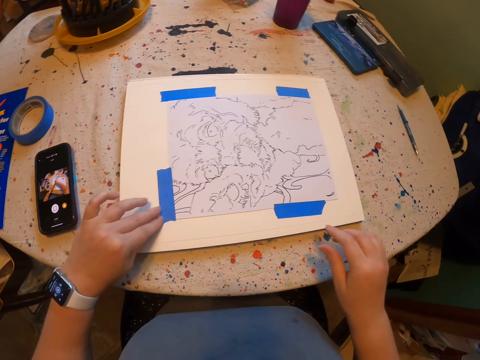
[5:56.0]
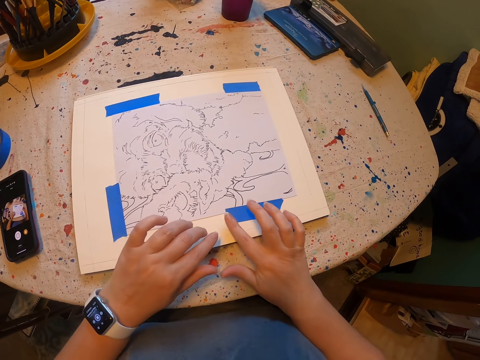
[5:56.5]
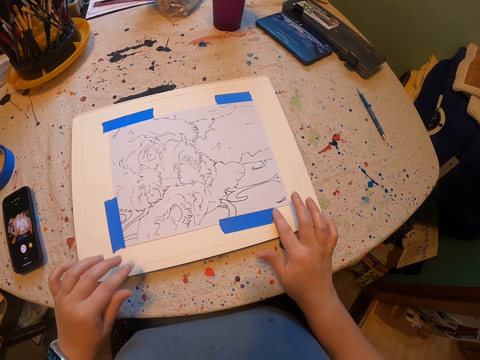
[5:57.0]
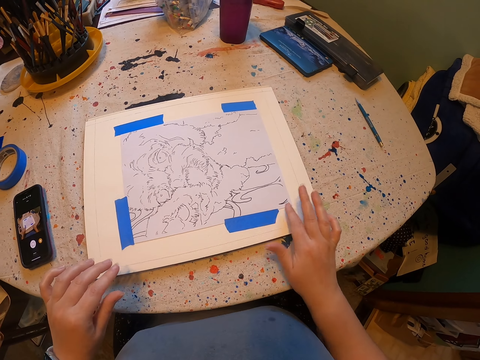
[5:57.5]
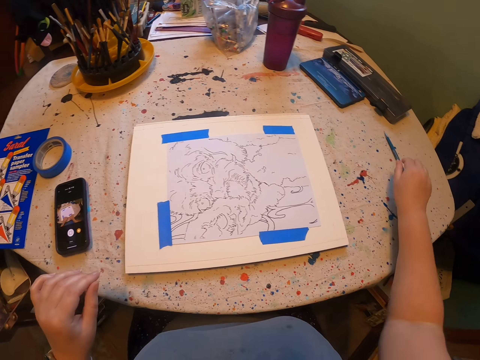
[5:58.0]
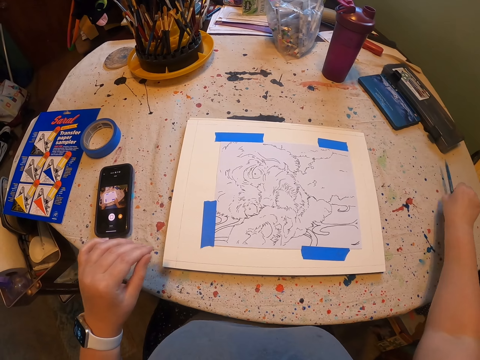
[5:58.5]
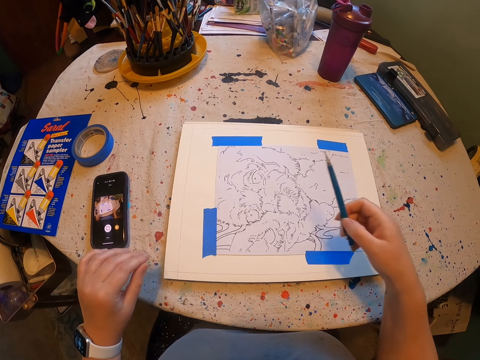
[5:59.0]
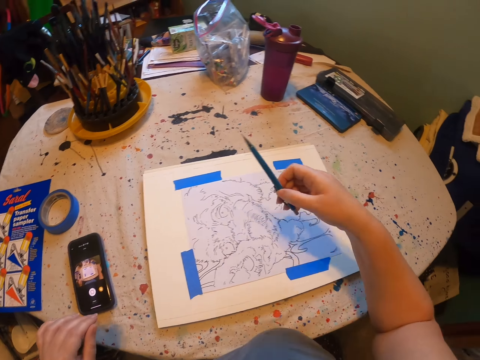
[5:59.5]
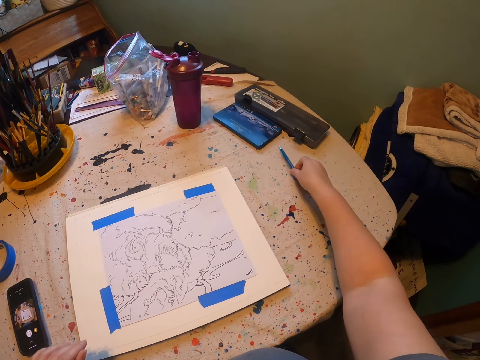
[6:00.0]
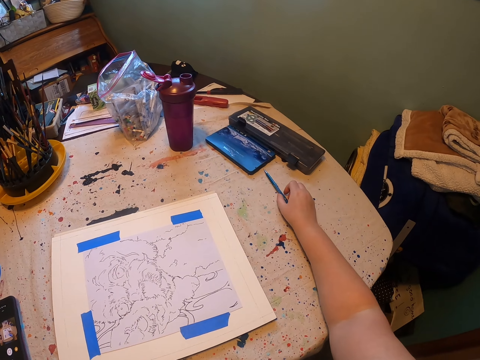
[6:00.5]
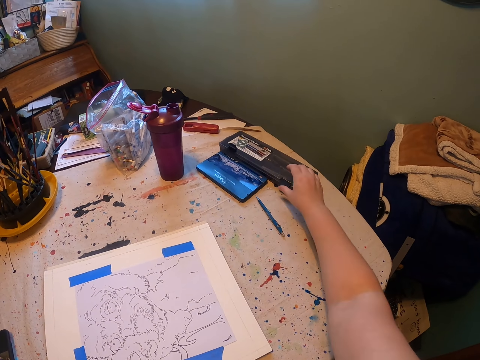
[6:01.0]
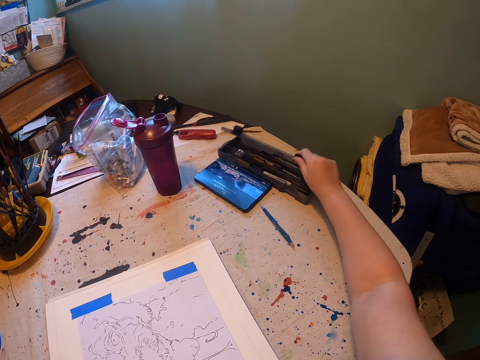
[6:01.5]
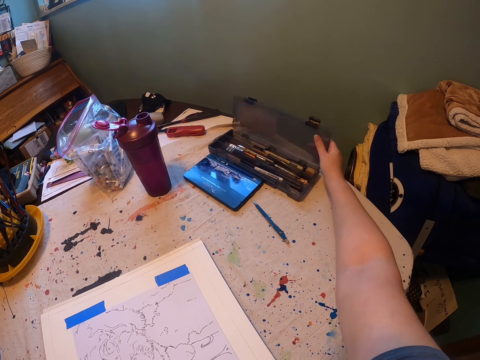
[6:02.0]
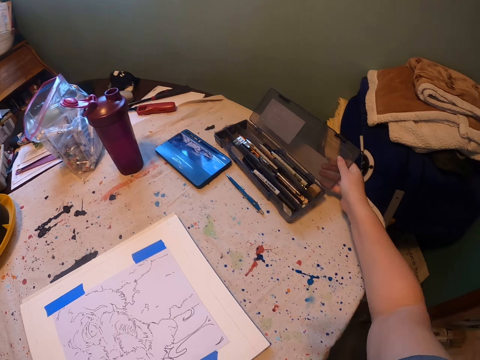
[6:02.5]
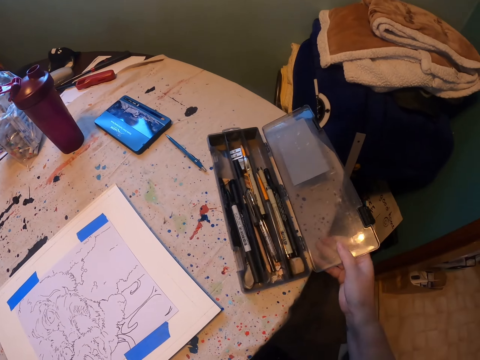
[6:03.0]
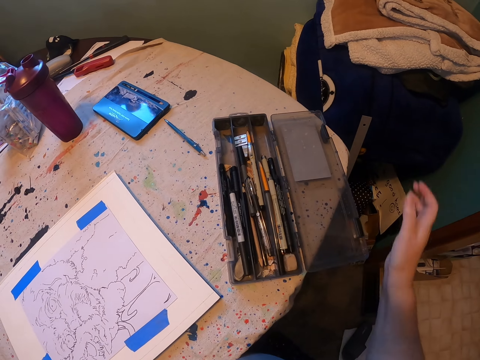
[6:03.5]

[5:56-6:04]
The camera wearer picks the pencil. They place the pencil down. They open the pen set.

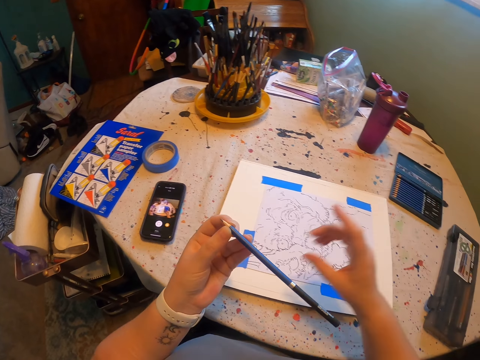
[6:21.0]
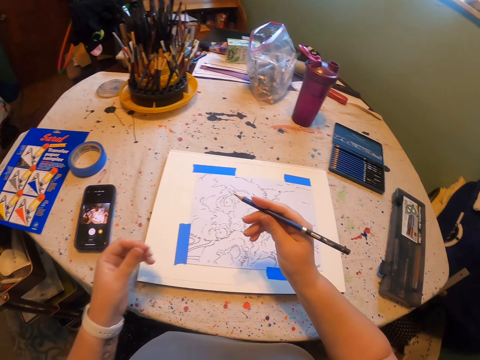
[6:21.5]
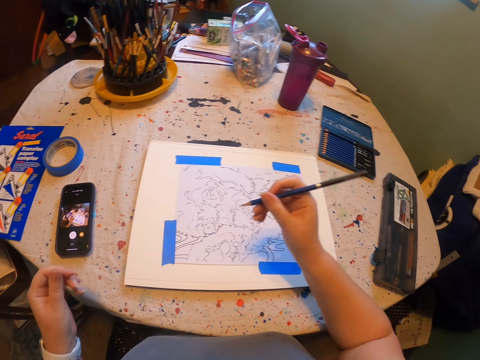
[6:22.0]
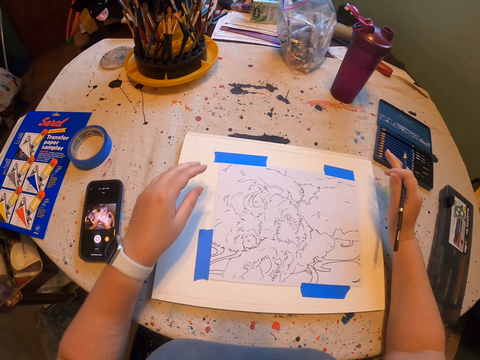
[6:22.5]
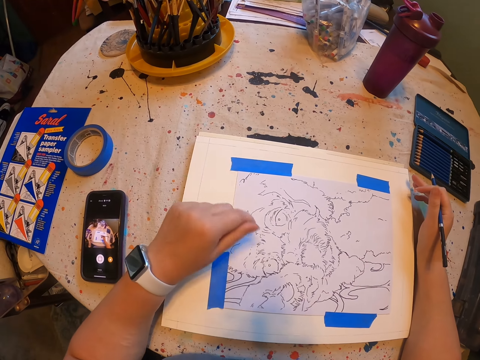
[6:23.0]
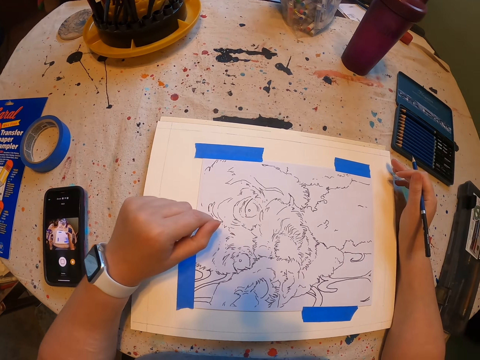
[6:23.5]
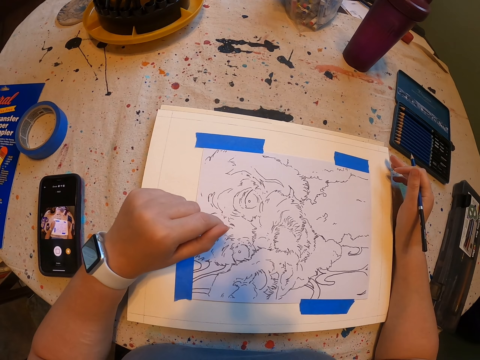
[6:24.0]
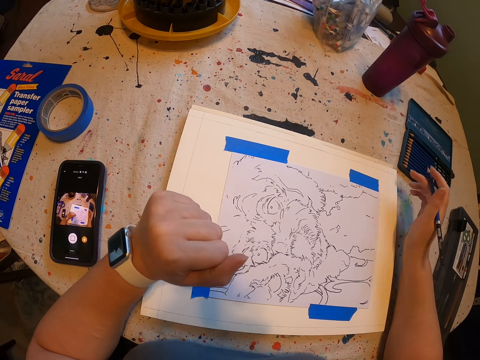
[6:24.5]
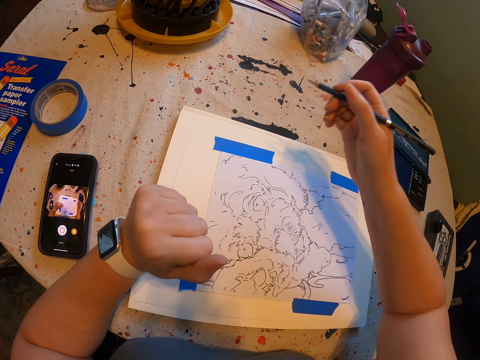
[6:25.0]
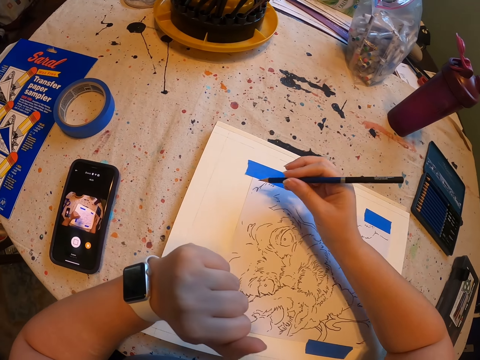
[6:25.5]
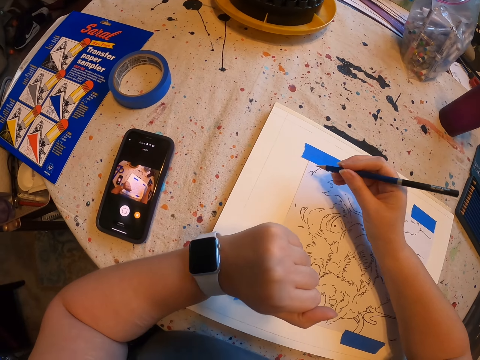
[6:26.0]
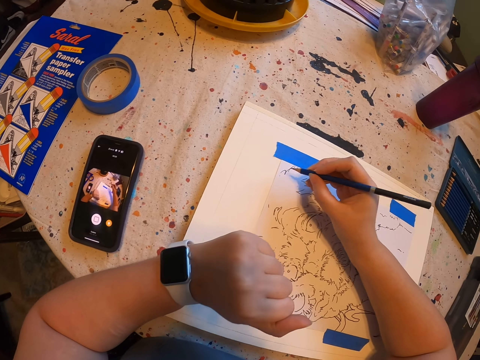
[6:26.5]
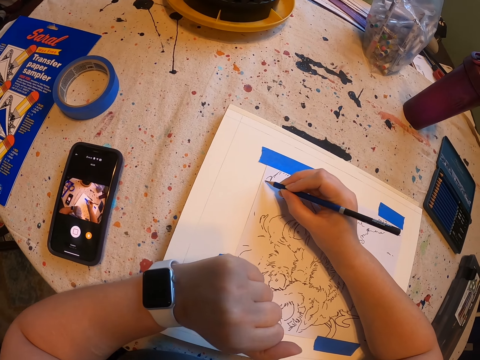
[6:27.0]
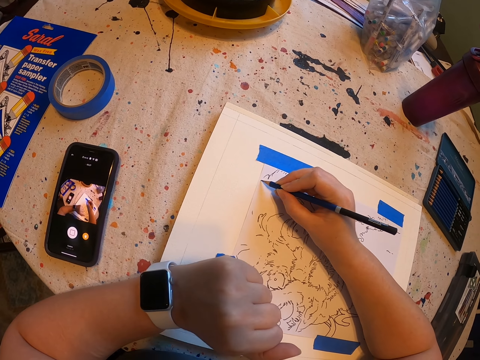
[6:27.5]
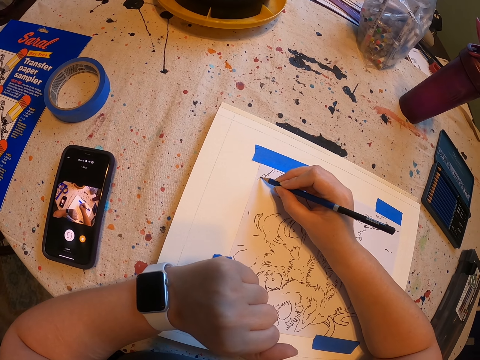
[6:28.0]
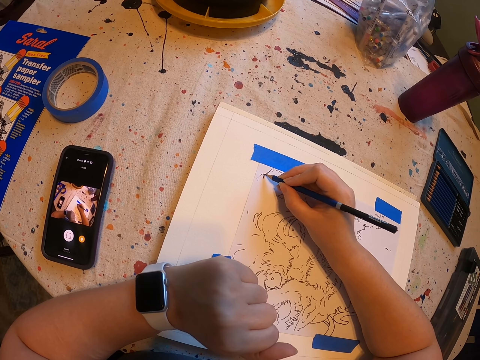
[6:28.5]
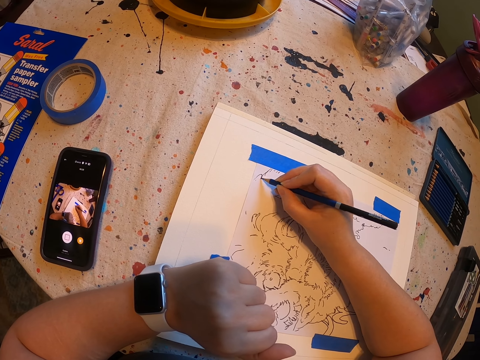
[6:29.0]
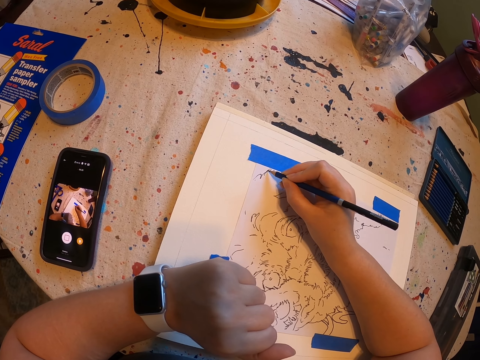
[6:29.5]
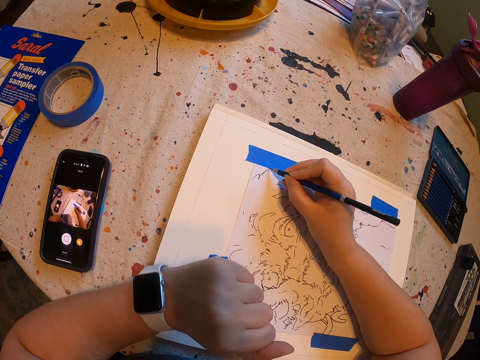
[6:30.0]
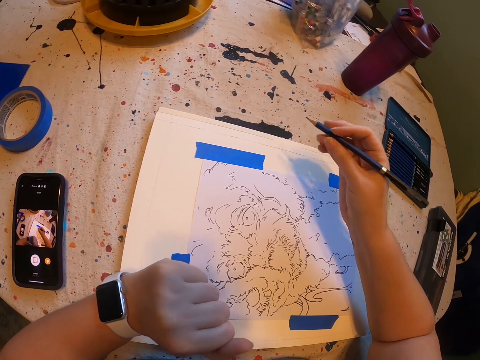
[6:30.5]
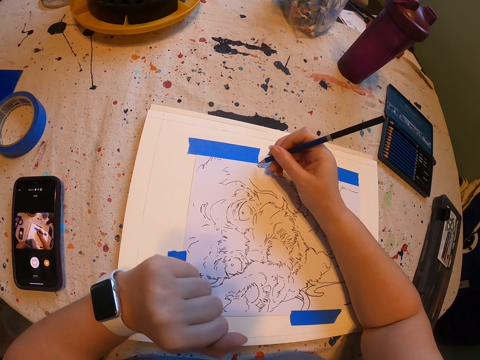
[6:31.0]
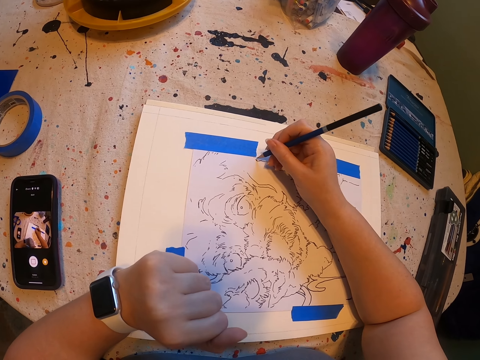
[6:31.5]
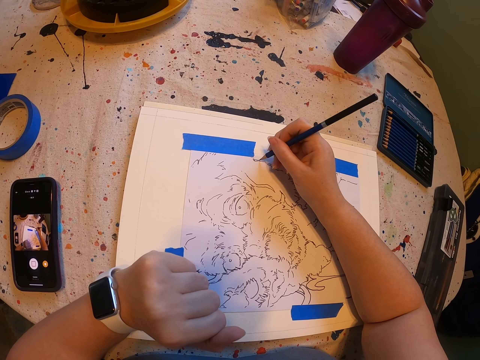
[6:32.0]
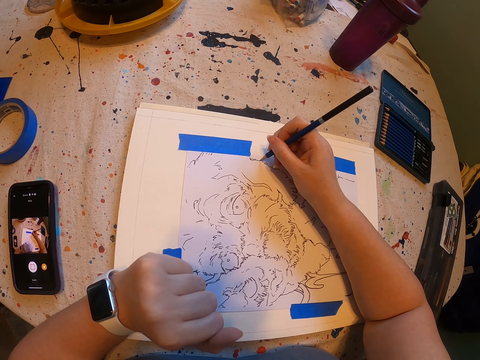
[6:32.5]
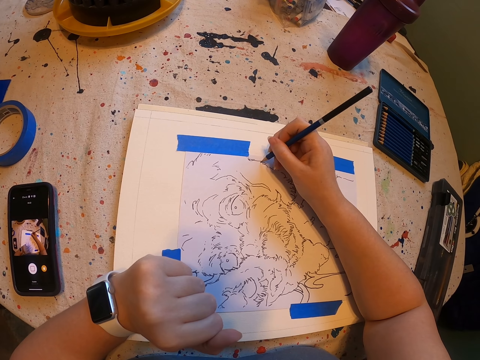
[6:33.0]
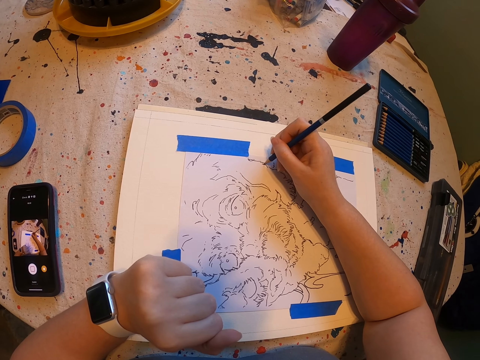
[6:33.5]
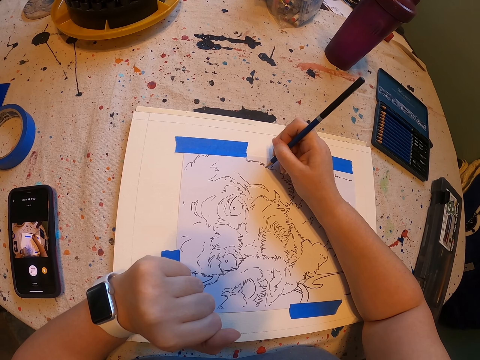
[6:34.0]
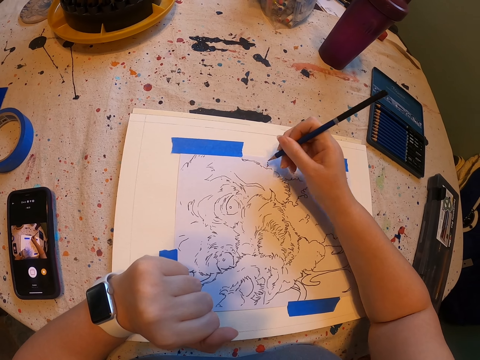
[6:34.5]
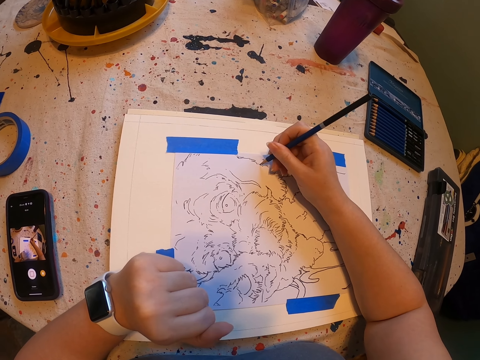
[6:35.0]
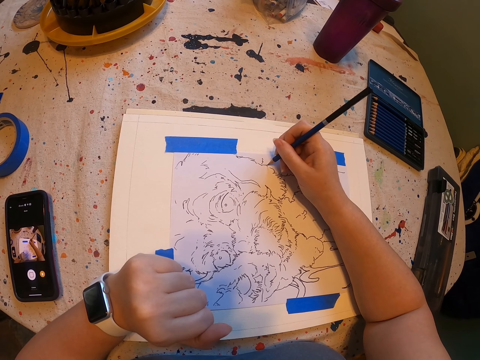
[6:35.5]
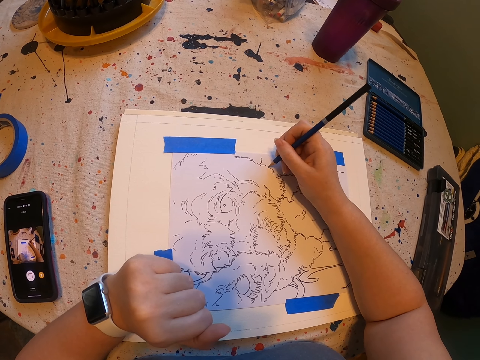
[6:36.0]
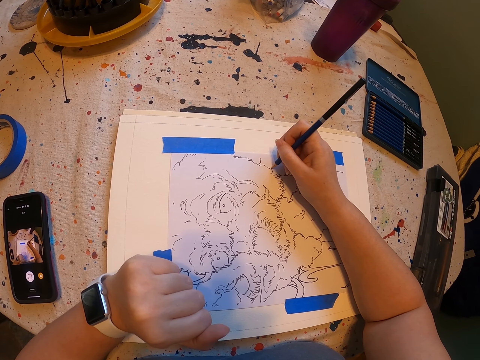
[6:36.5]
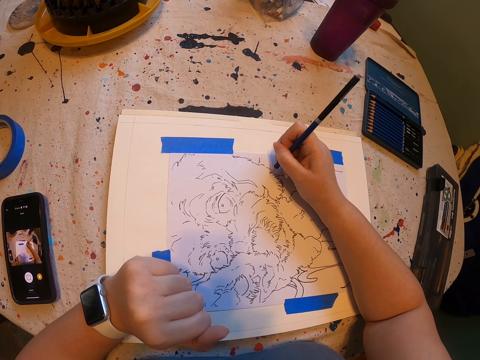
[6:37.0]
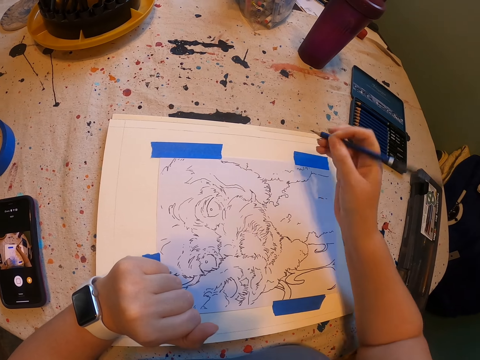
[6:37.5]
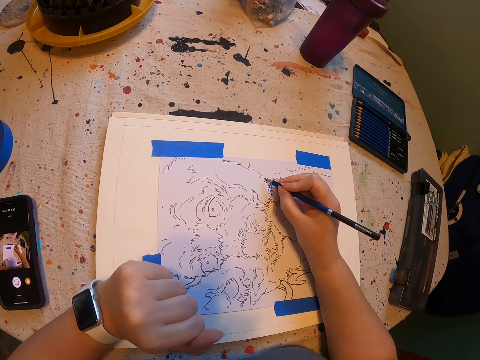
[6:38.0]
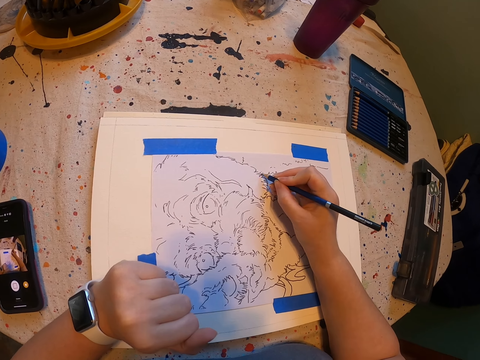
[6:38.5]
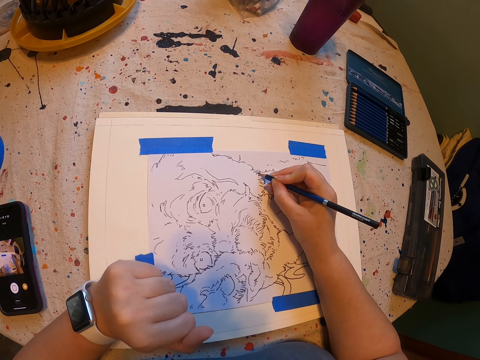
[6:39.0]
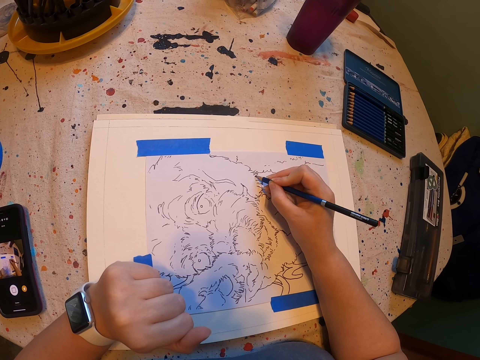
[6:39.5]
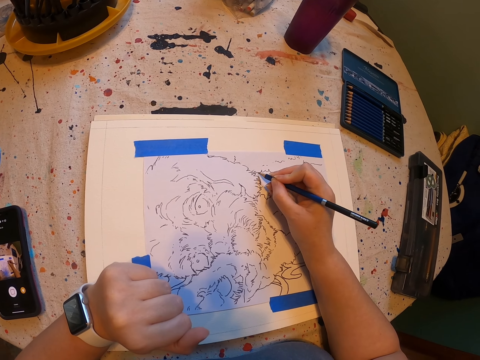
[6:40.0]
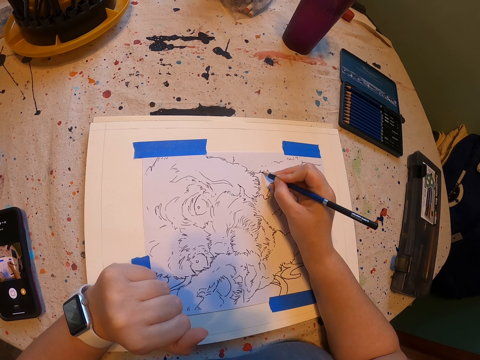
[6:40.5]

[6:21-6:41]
The camera wearer places the set down. They hold the pencil. They draw on the paint paper. They move a hand. They draw on the paint paper. They move a hand.
